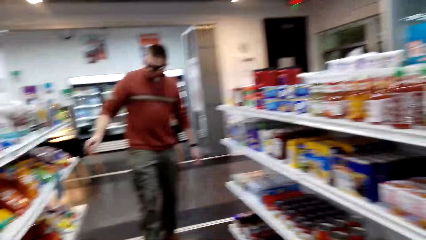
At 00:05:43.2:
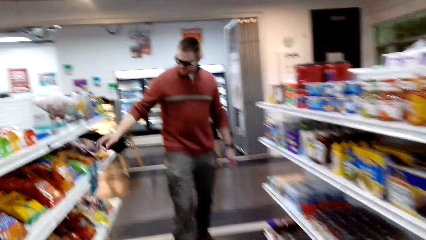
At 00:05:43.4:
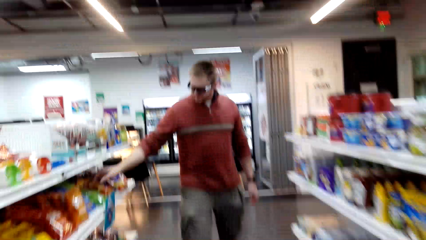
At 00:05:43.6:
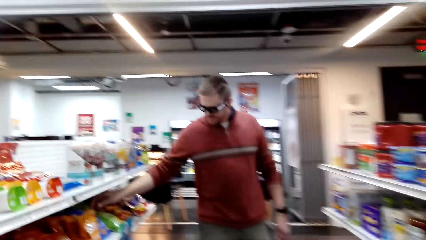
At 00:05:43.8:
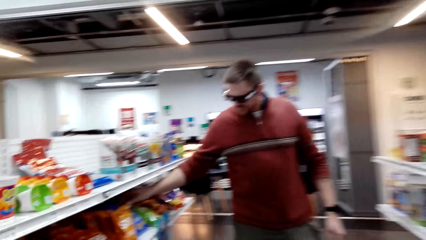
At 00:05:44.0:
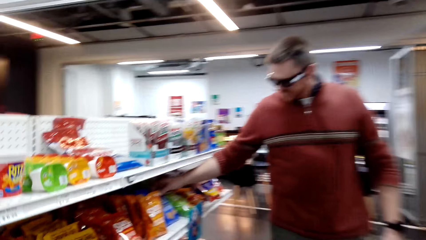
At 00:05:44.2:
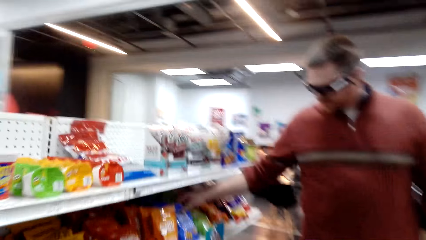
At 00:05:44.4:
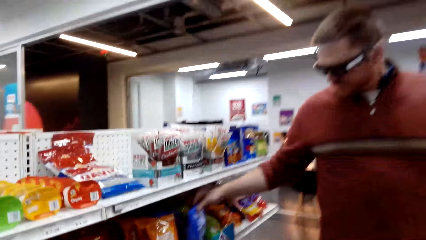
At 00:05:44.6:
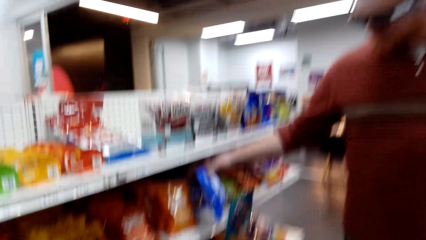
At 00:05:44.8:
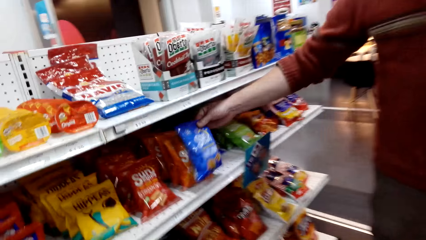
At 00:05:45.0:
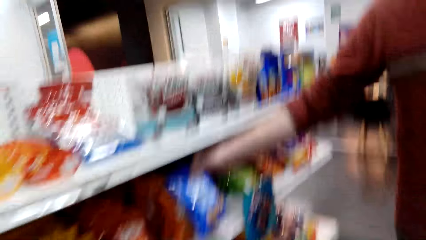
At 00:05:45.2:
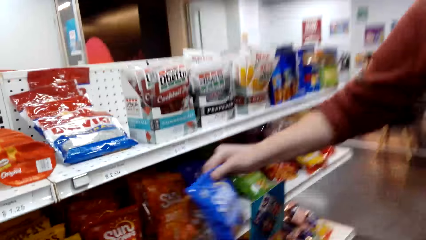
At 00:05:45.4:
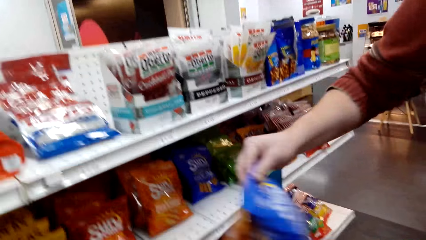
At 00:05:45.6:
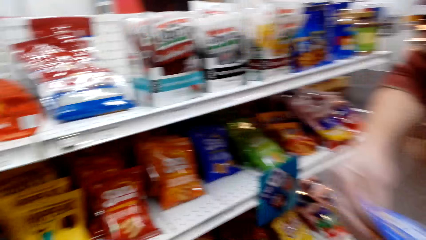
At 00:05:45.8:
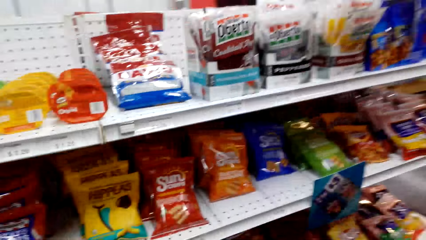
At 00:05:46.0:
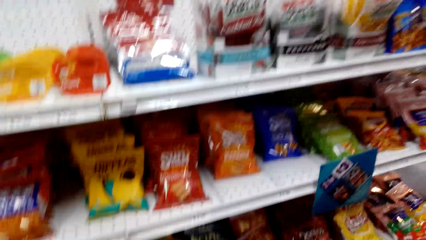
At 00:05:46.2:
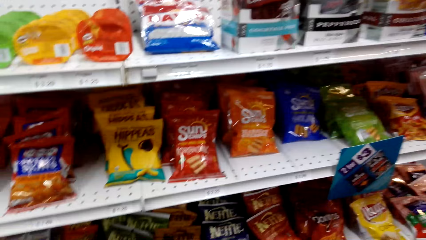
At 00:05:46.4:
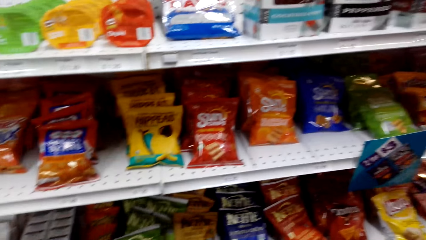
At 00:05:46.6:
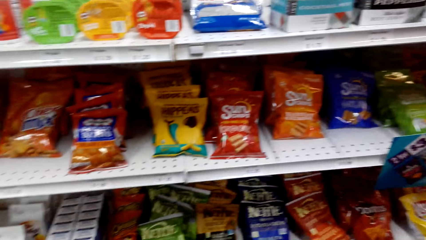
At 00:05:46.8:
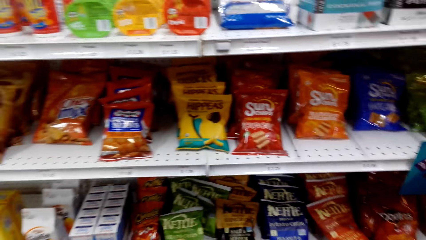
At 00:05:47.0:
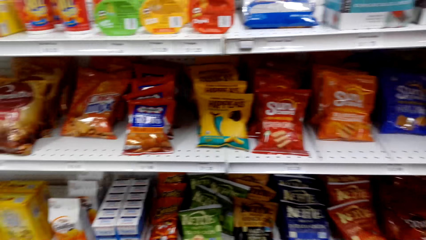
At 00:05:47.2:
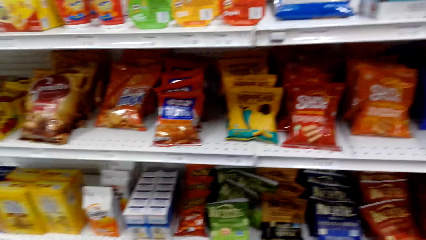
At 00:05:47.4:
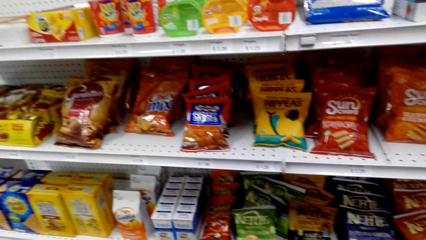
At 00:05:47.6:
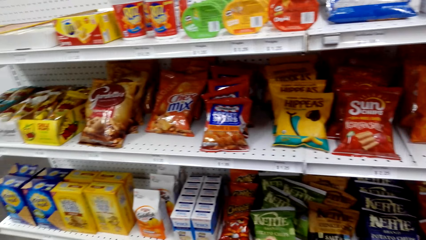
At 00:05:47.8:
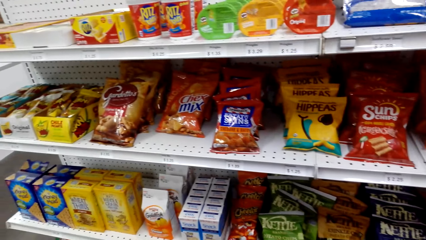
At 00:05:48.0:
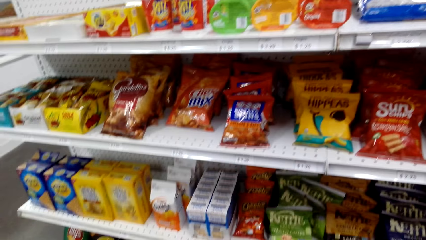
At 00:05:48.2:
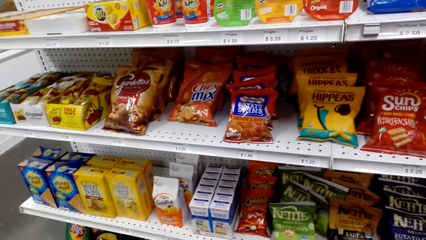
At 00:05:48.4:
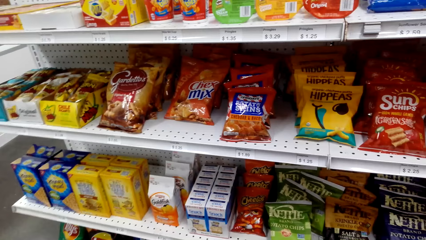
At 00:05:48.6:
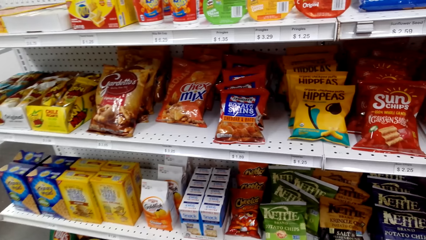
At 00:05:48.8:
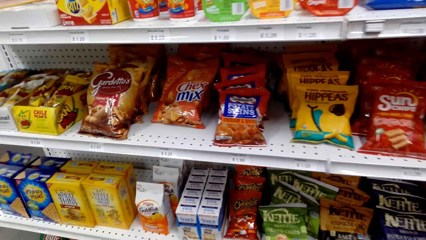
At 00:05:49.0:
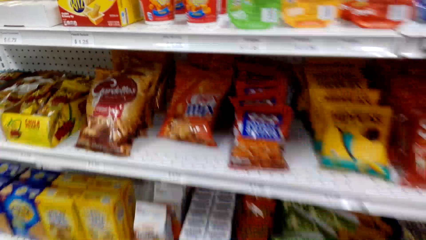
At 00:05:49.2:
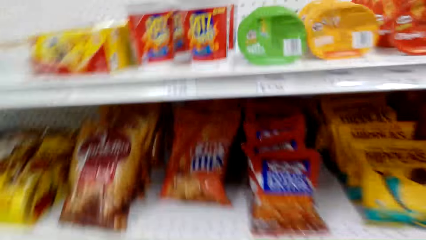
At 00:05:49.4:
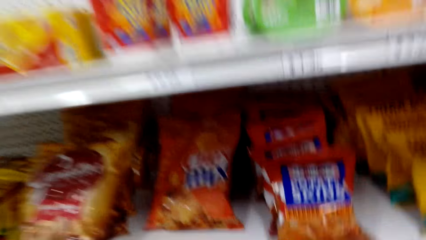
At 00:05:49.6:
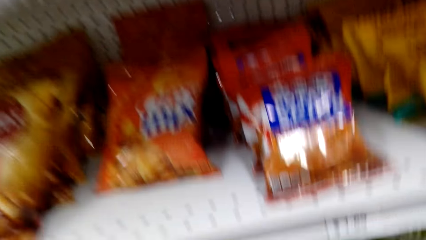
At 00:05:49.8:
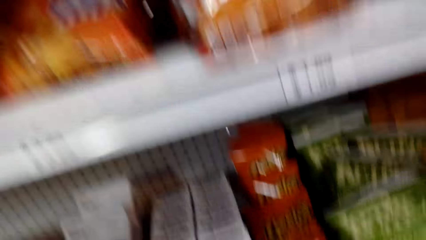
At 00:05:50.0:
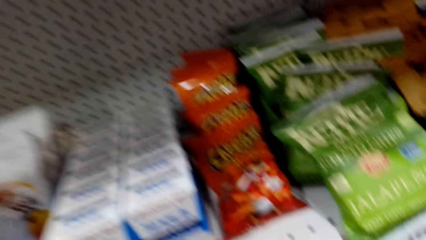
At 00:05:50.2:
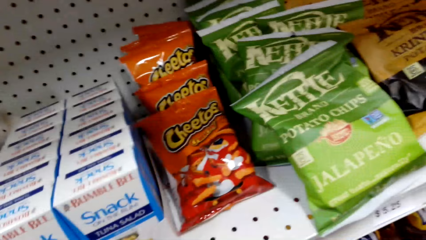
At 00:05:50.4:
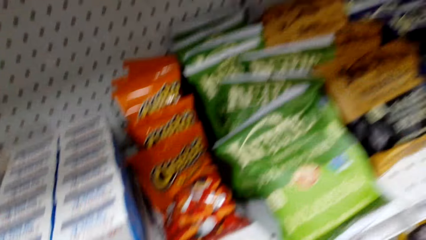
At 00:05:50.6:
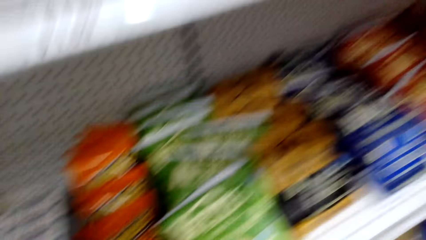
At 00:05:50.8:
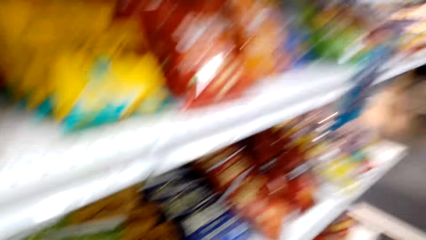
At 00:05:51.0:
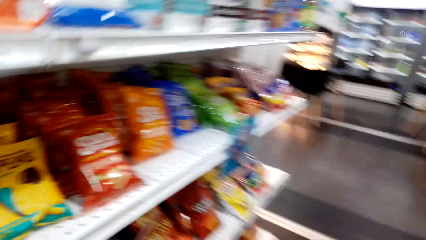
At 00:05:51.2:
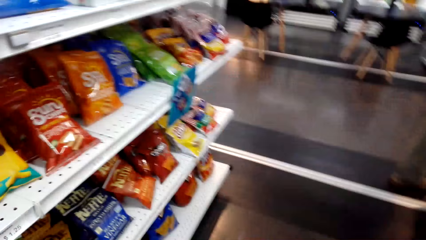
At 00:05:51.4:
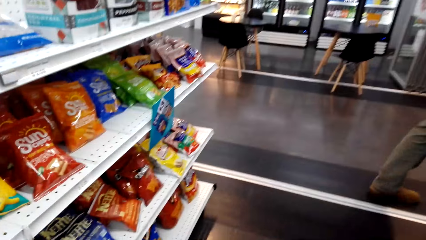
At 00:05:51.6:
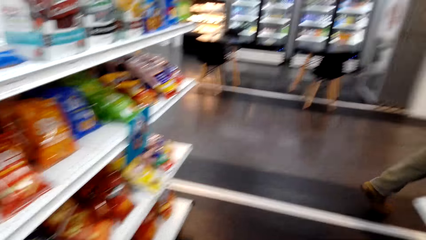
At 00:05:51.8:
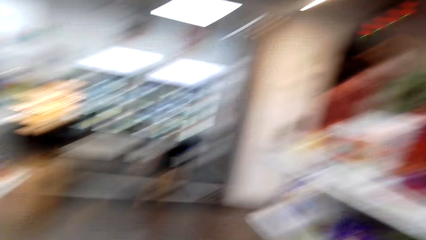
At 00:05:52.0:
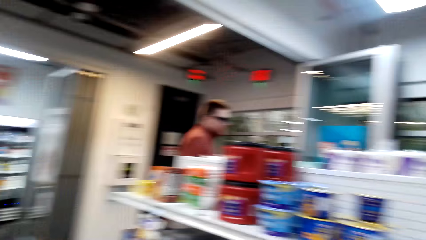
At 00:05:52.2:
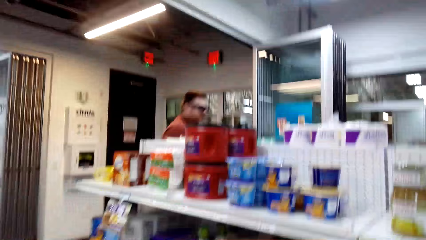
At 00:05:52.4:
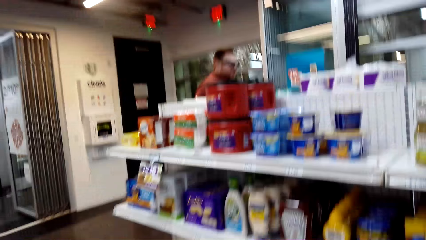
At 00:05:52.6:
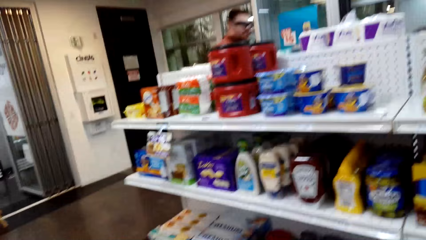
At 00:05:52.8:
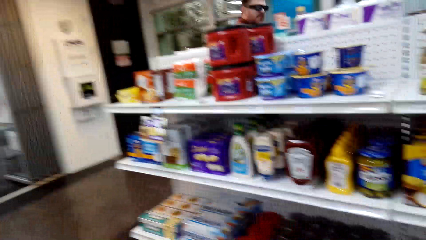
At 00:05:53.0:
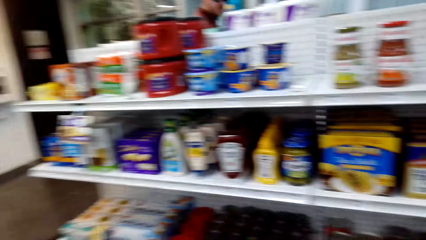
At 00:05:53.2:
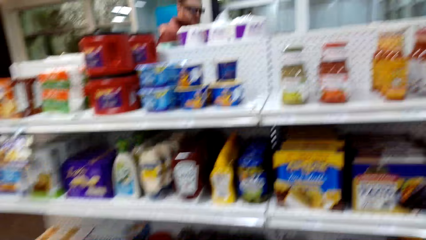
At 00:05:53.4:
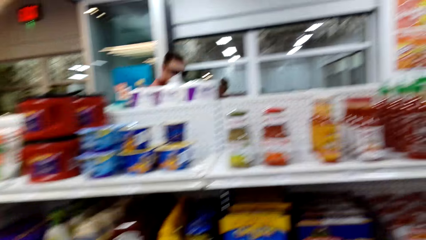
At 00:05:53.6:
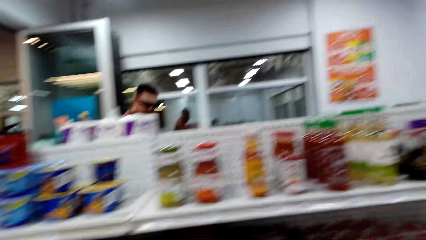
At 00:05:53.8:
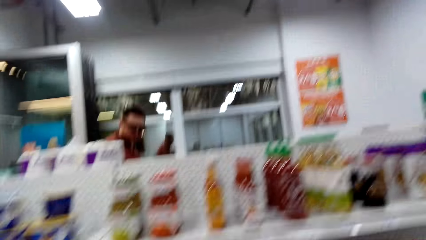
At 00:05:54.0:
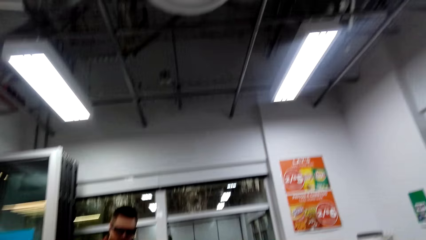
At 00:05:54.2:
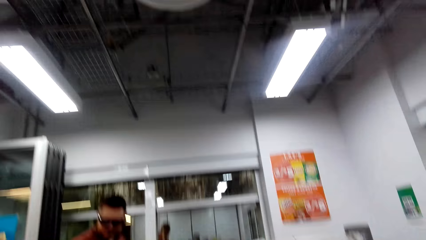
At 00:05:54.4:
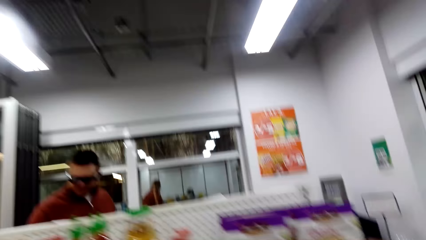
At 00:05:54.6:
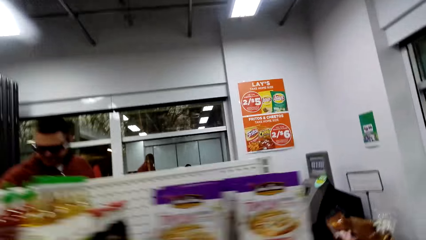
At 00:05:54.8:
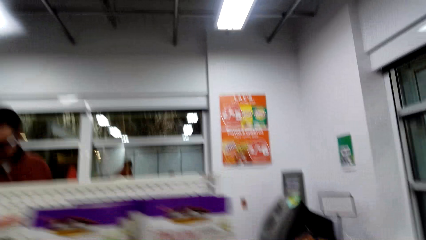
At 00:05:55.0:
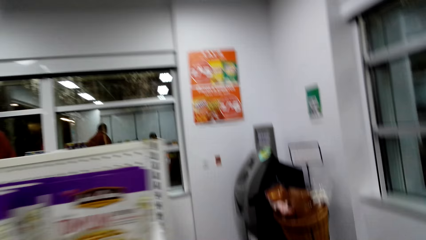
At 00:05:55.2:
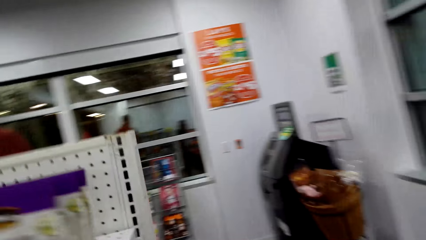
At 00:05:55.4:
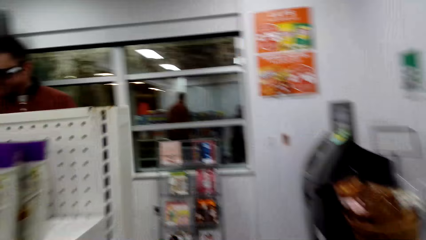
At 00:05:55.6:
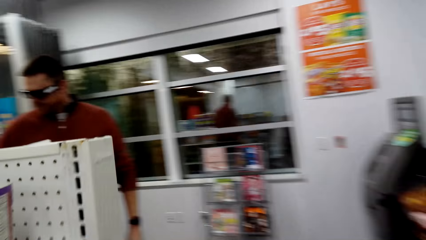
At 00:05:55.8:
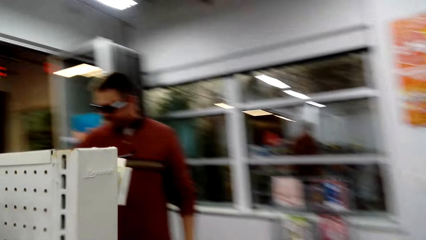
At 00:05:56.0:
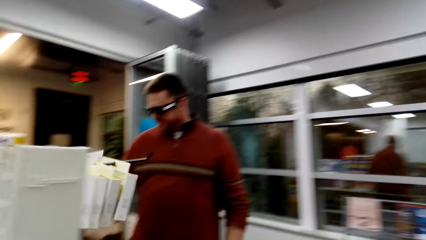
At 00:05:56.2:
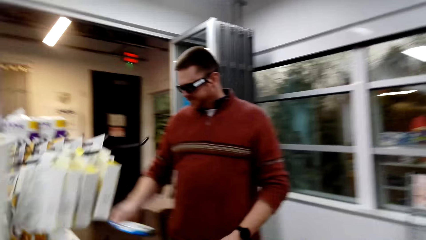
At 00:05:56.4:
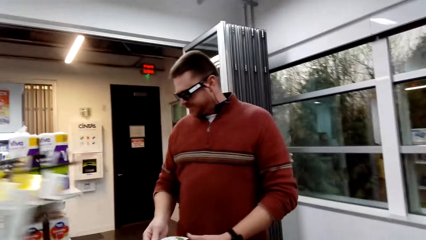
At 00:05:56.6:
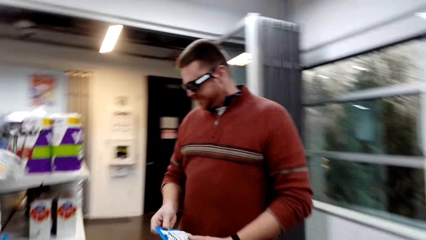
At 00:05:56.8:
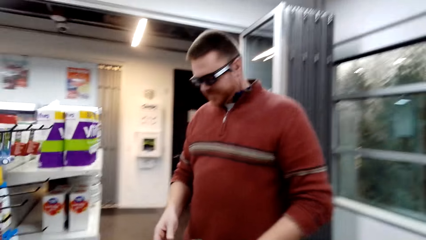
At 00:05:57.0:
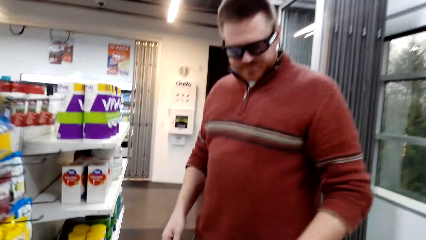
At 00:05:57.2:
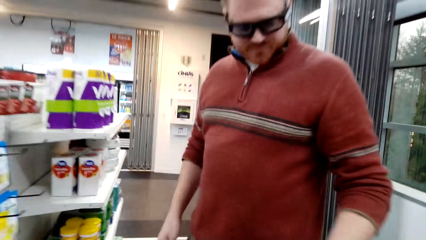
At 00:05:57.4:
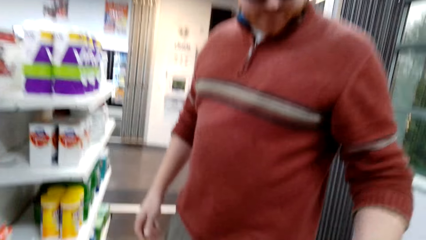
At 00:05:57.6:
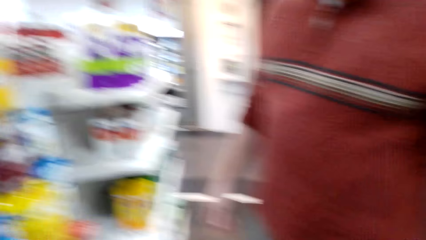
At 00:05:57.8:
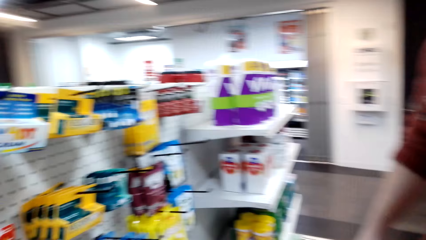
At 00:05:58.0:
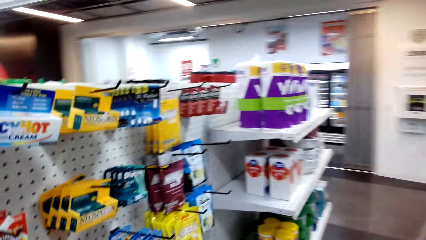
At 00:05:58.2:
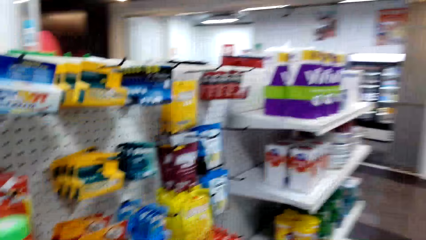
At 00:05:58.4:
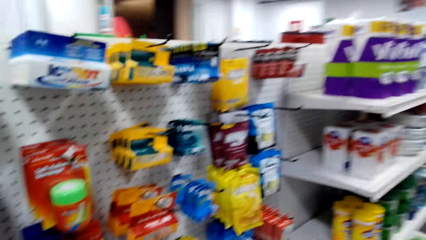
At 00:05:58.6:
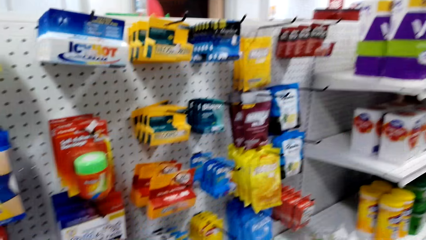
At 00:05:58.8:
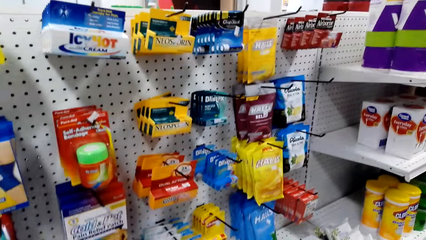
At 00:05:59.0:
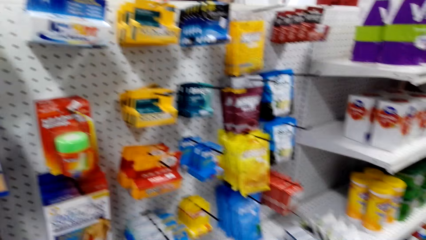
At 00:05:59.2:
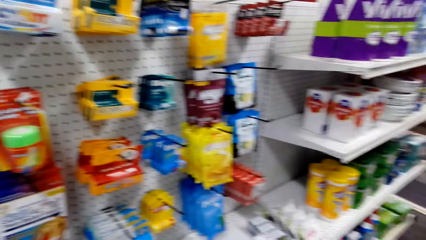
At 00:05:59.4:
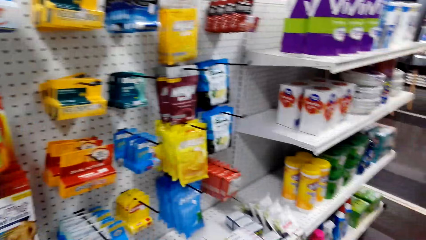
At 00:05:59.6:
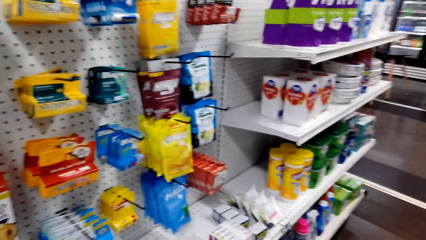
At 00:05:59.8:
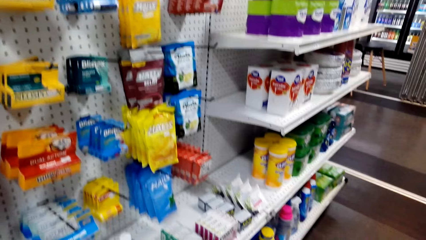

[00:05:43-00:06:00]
A man picks snack packets. The man directs the snack packets towards the camera wearer. The camera wearer views items in the supermarket shelving. They converse with the man. They converse with the man again. They bend towards the supermarket shelving. They look around in the supermarket. The man walks around in the supermarket. The camera wearer walks around in the supermarket. The man passes a packet to the left hand and directs the packet towards the camera wearer. The man puts the snack in the shopping bucket. The camera wearer views hanging items.
